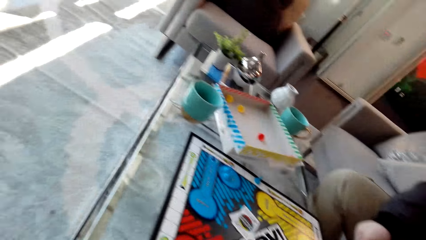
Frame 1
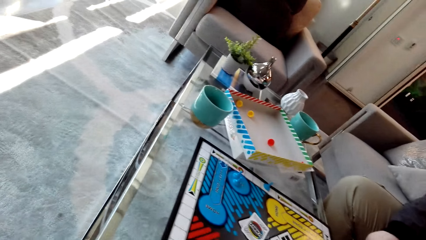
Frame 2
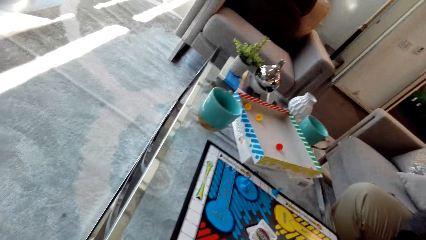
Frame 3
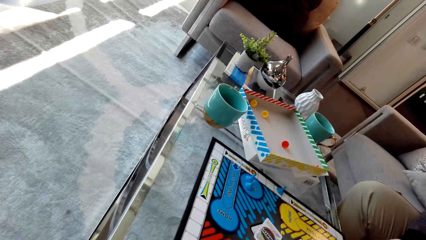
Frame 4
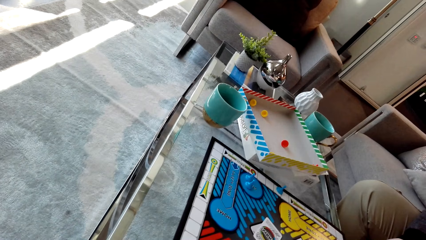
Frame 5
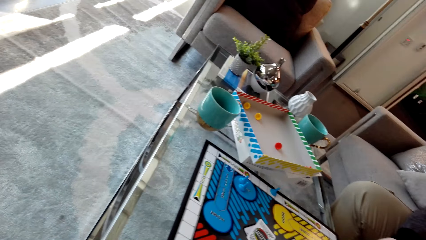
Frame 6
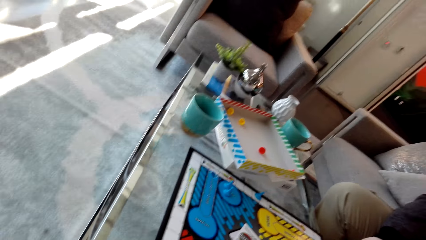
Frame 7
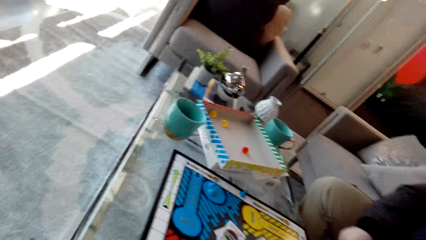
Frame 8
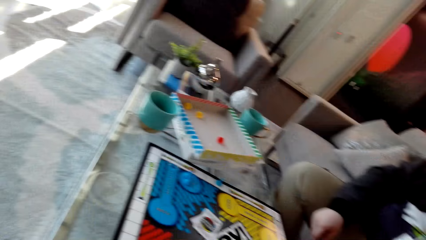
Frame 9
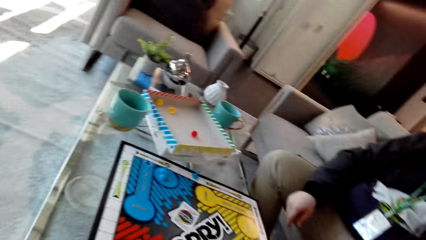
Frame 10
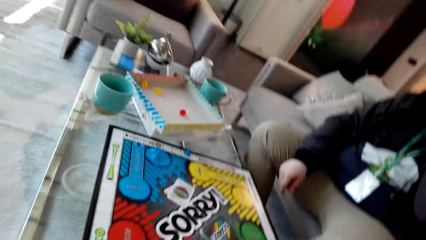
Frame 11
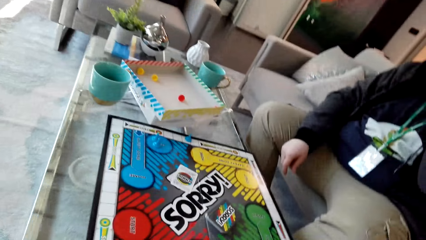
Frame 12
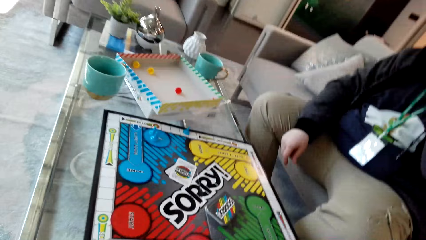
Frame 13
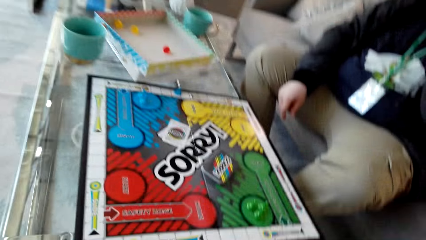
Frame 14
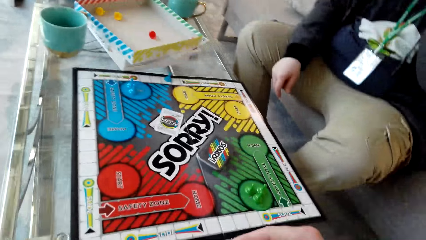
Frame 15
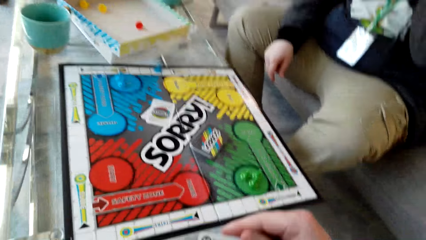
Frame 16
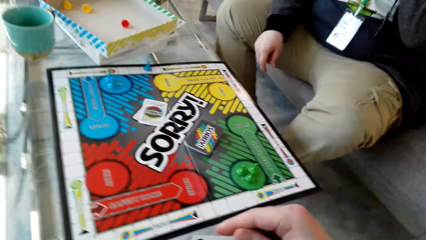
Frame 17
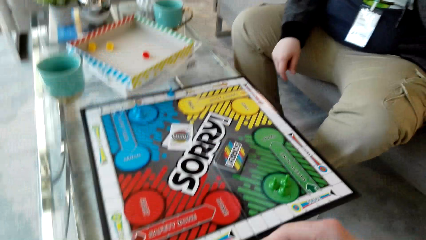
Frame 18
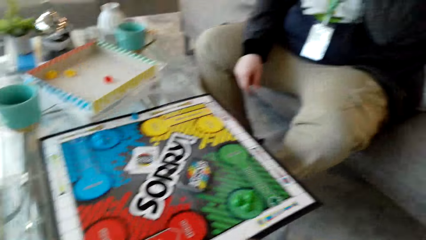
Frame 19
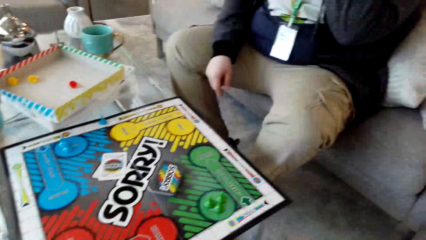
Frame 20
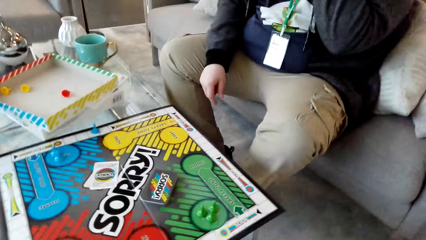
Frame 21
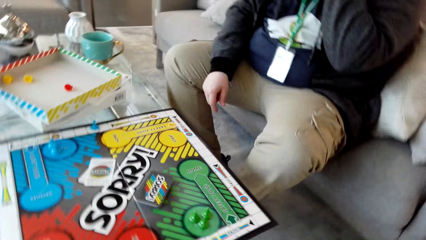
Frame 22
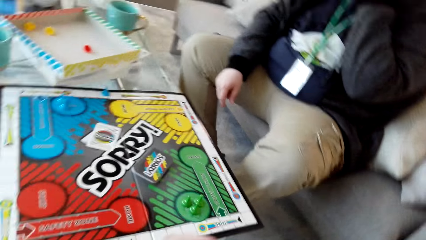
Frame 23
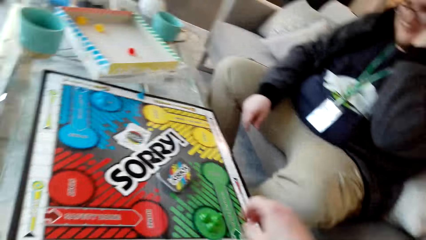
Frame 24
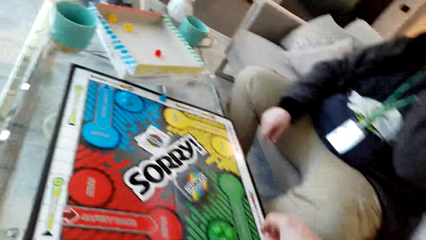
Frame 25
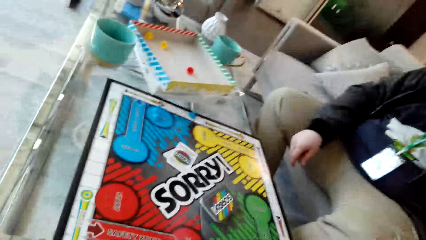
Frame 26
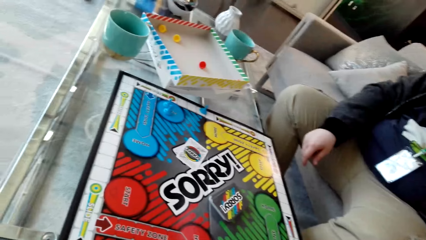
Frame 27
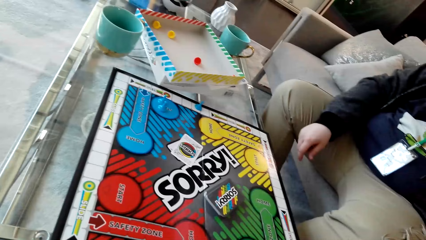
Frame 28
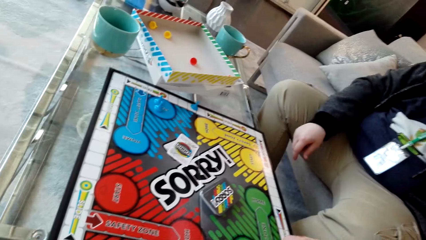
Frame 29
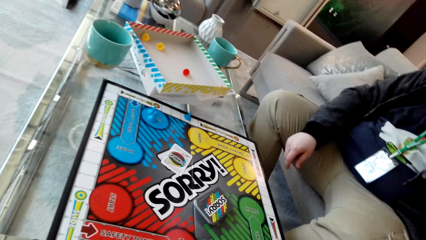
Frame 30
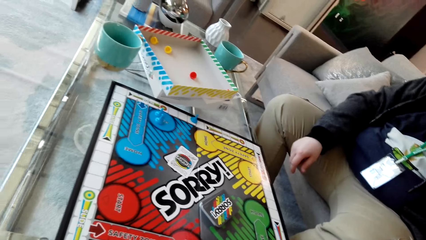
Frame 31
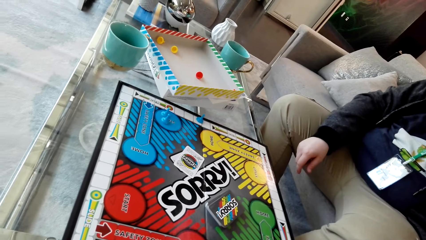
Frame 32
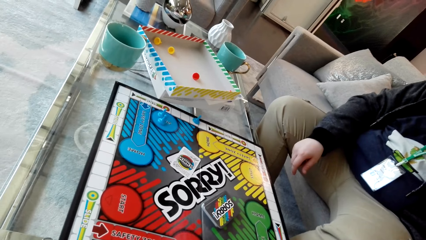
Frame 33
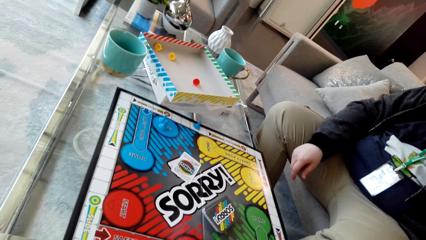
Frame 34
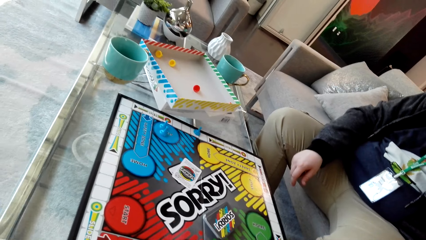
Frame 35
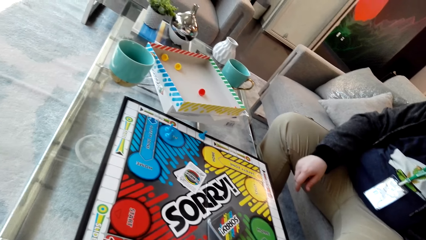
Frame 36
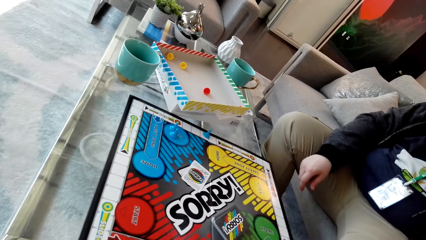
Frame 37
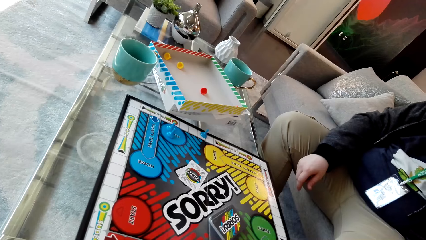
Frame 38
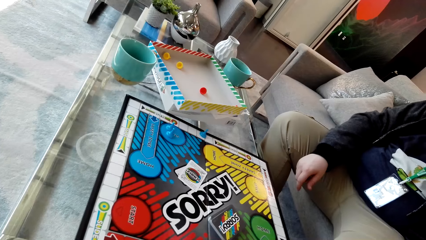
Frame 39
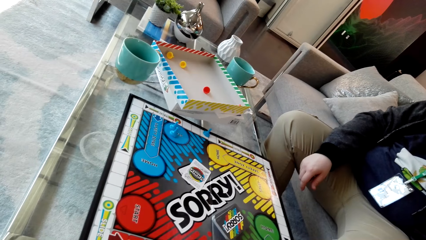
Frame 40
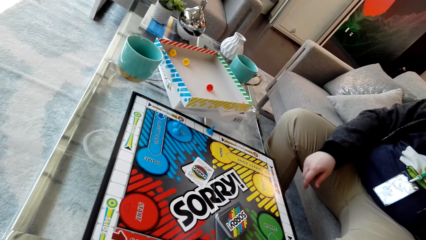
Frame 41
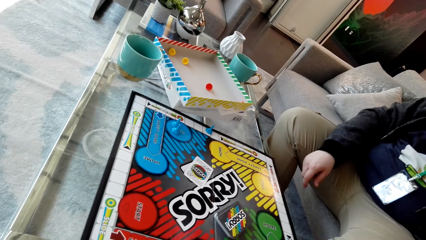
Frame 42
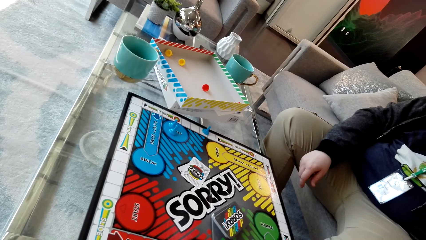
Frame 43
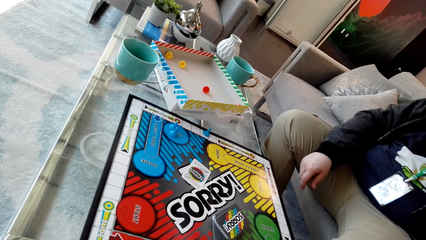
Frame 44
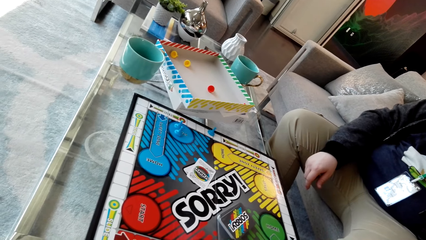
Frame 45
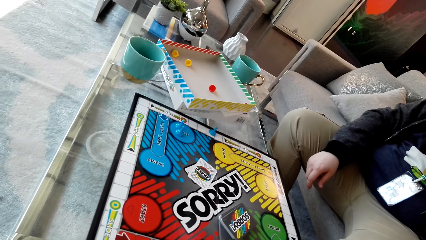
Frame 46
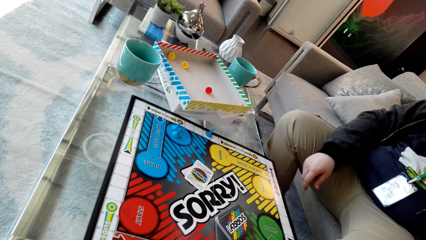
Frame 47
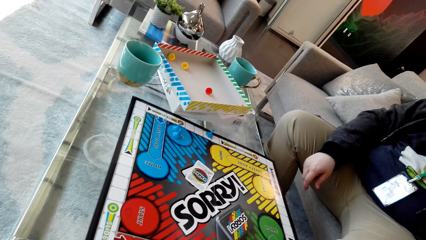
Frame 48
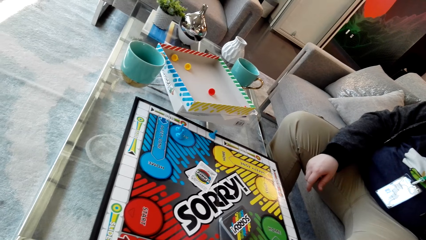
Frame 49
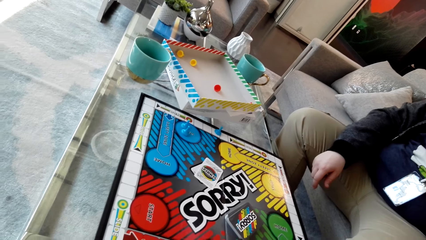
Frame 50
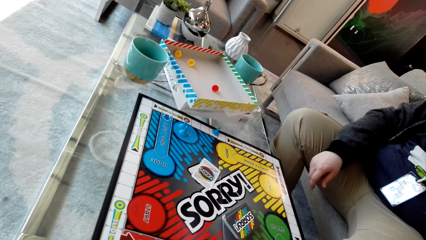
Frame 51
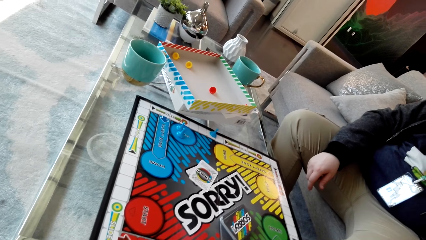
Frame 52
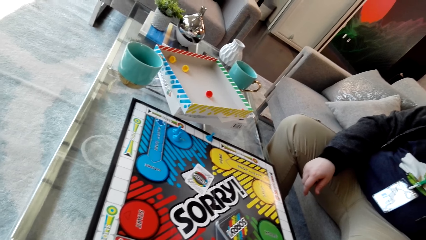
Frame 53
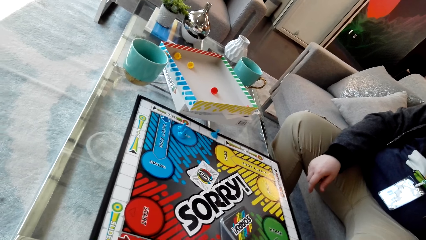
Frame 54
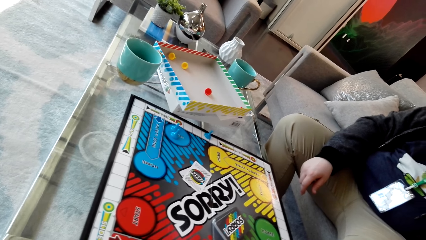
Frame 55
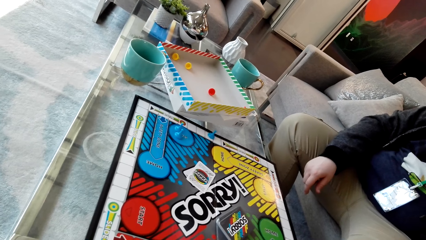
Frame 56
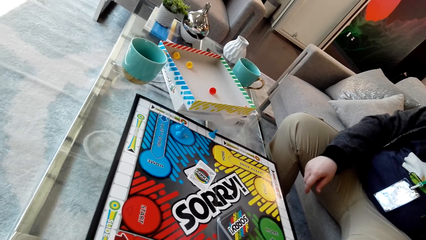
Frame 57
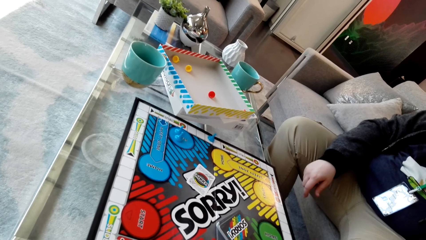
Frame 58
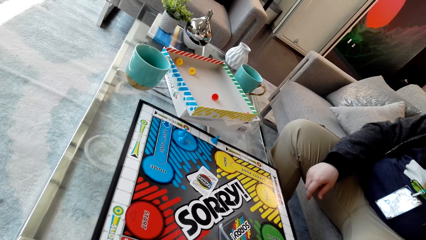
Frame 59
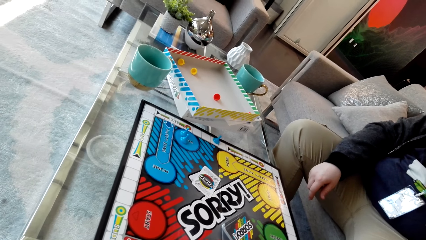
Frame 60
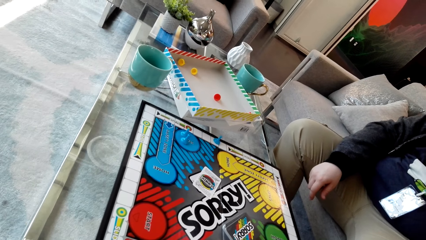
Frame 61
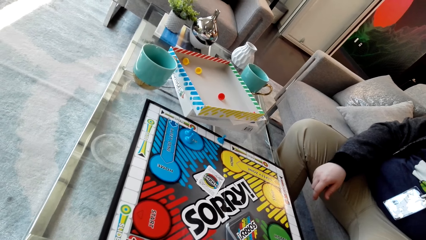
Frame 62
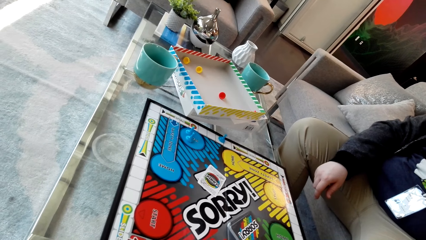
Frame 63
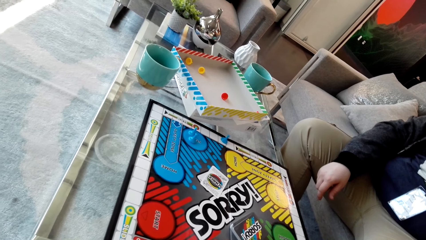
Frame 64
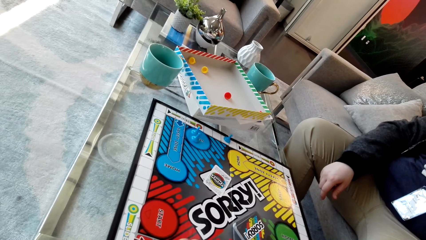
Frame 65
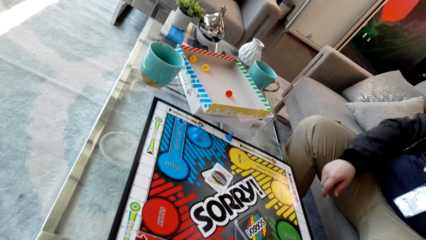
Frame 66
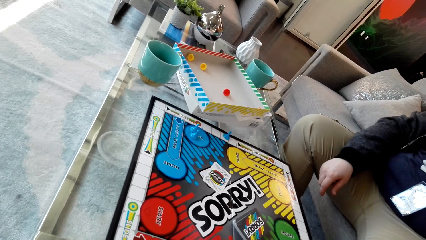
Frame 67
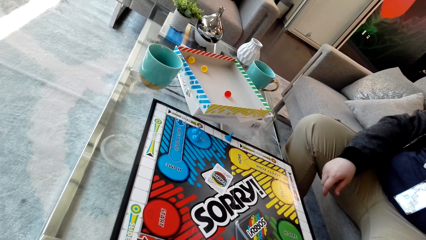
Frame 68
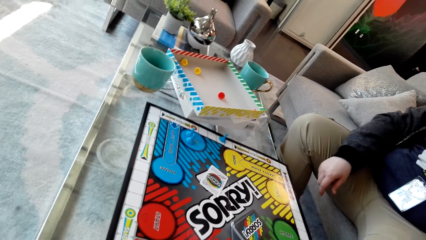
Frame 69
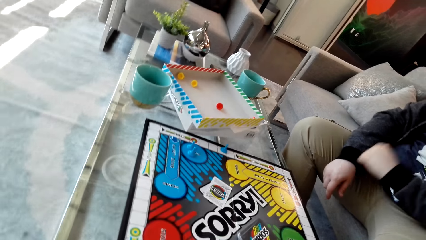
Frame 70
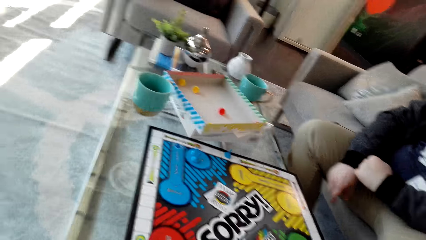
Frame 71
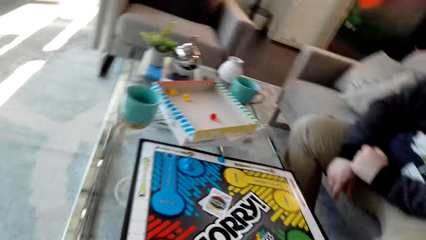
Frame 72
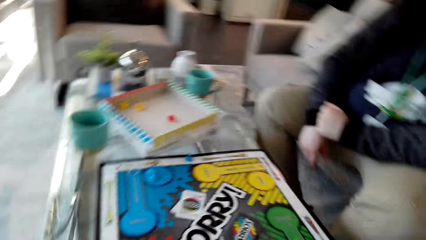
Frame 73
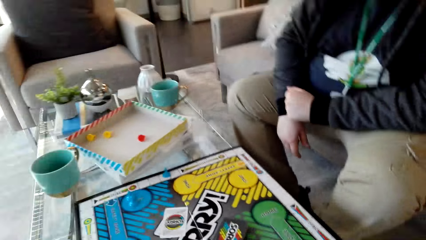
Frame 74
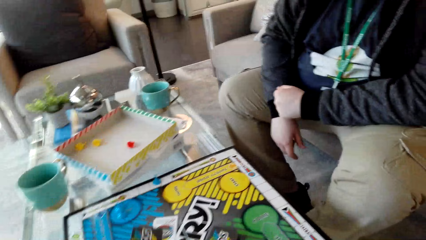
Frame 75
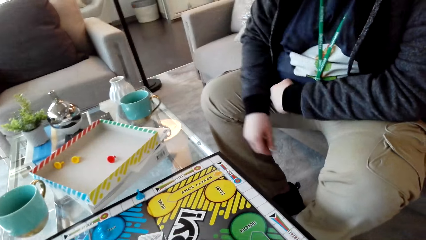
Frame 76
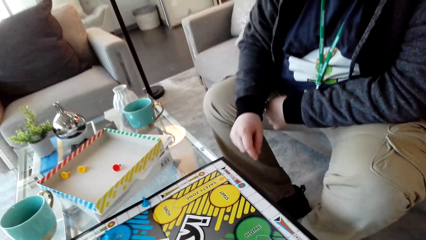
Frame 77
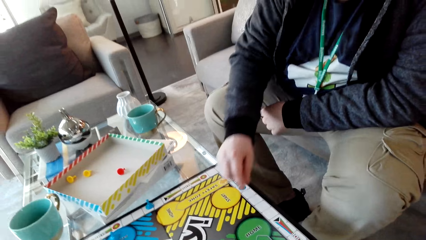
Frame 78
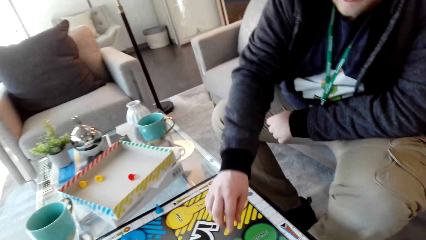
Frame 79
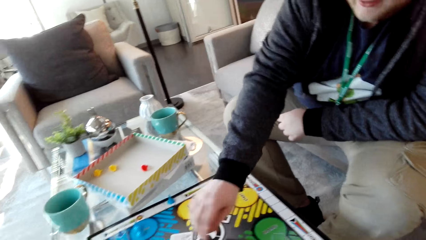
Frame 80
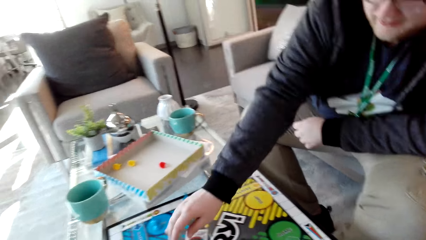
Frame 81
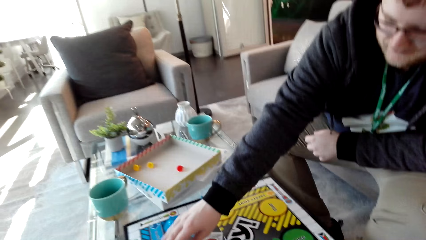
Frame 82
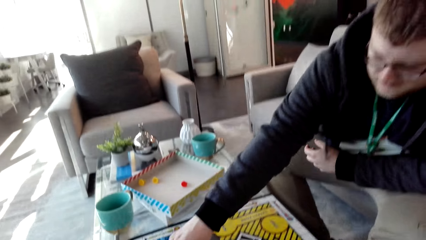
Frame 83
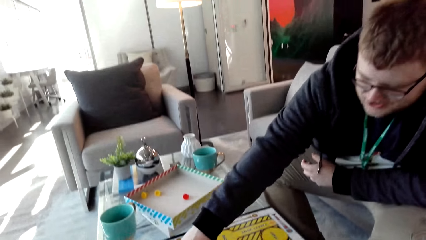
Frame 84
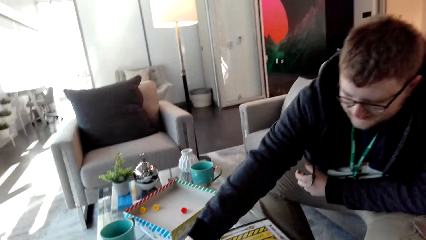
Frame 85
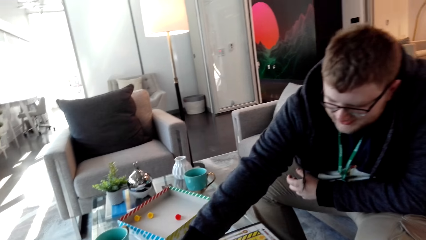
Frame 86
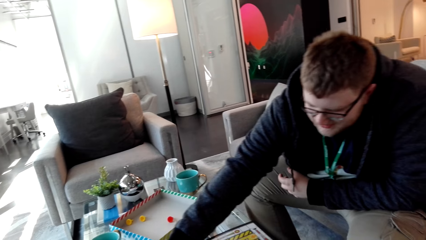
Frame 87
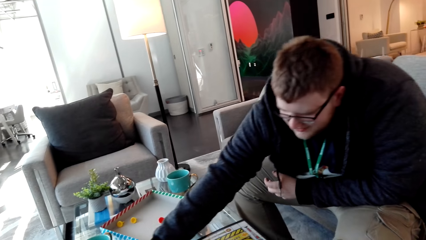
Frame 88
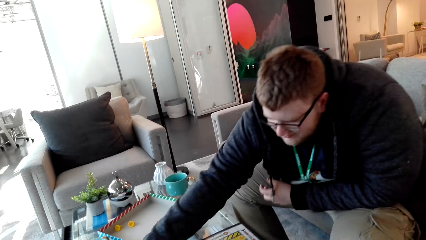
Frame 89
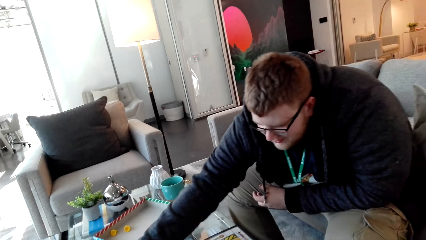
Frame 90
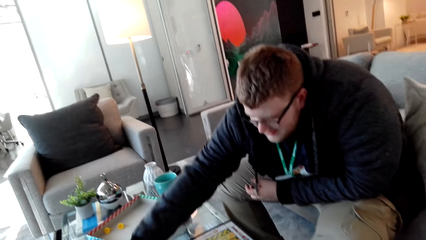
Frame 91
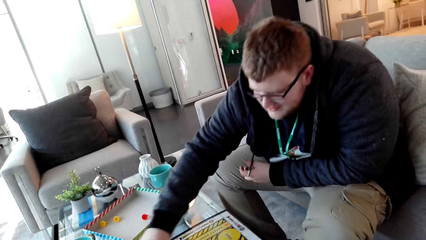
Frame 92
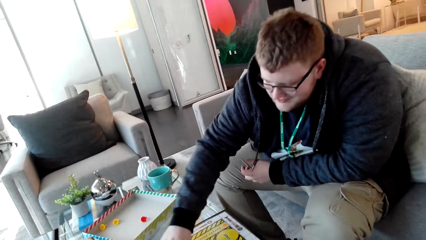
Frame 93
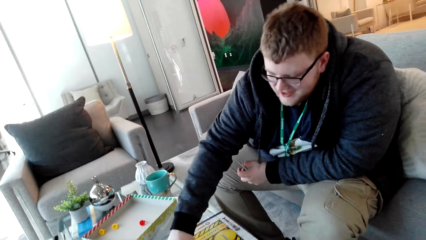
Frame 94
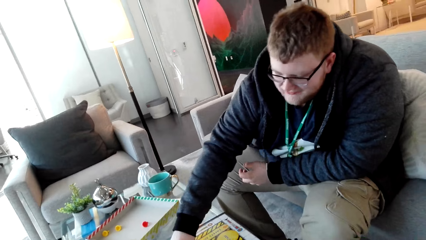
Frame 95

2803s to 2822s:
The camera wearer looks around. A man talks. The camera wearer talks. They move the pawn across the chess board. They count. The man moves the pawn across the chess board. The man picks up the dice. The man moves the dice.
